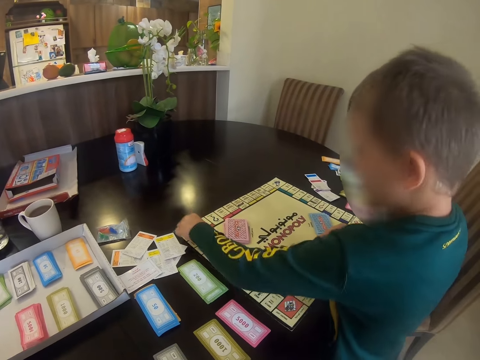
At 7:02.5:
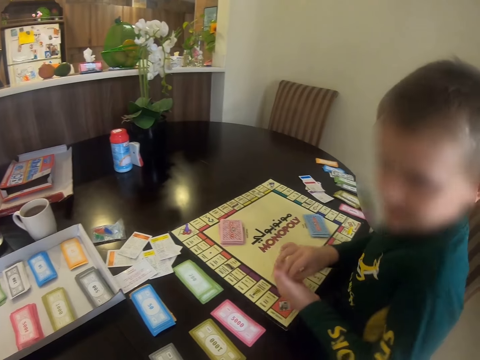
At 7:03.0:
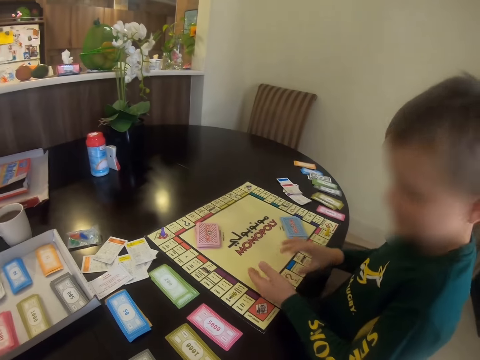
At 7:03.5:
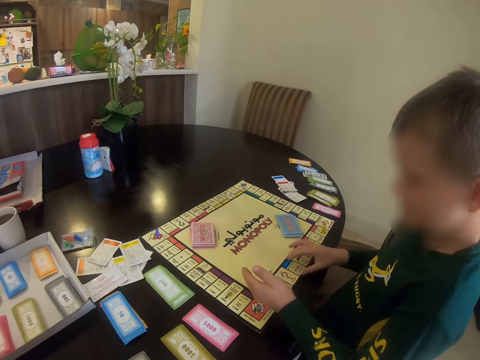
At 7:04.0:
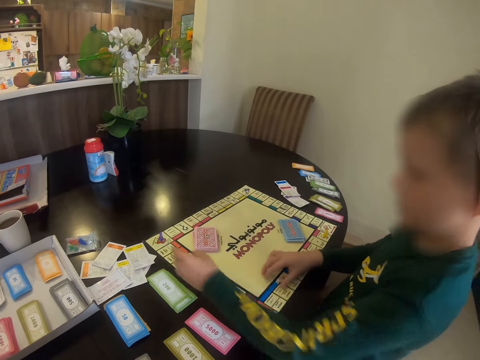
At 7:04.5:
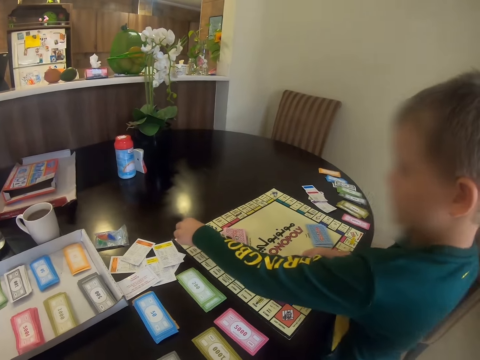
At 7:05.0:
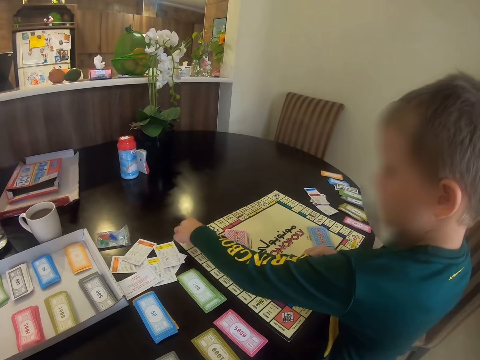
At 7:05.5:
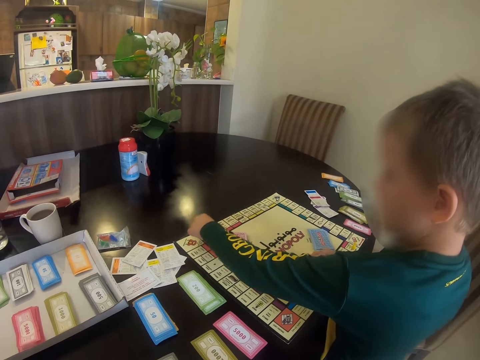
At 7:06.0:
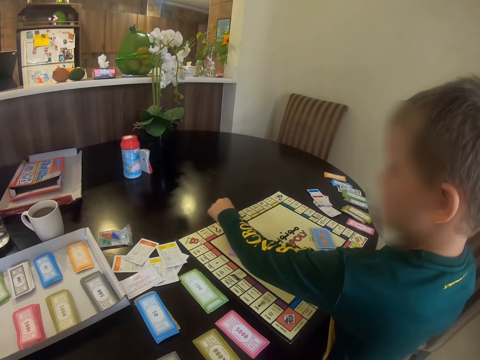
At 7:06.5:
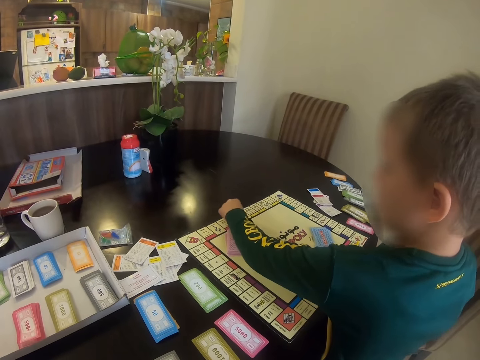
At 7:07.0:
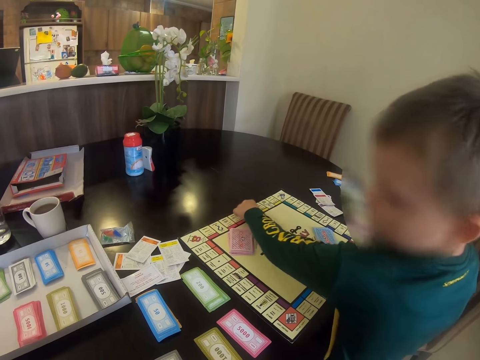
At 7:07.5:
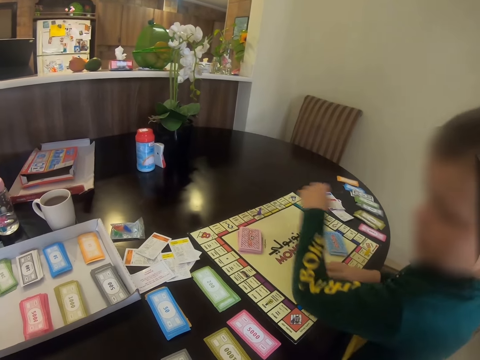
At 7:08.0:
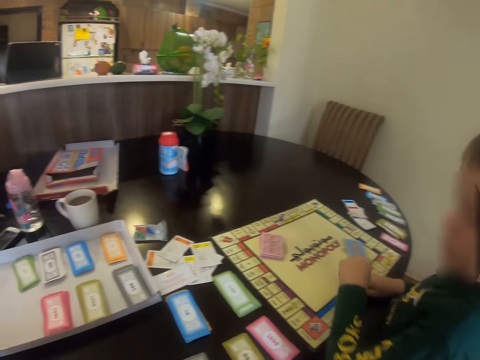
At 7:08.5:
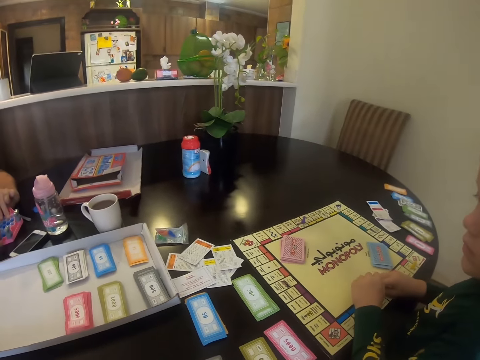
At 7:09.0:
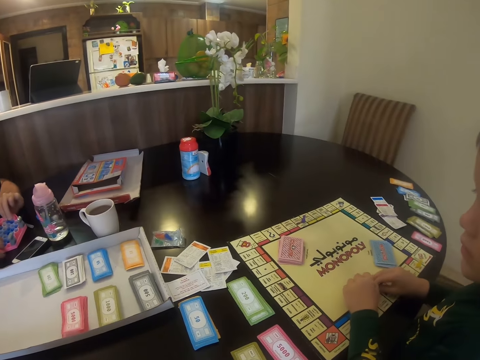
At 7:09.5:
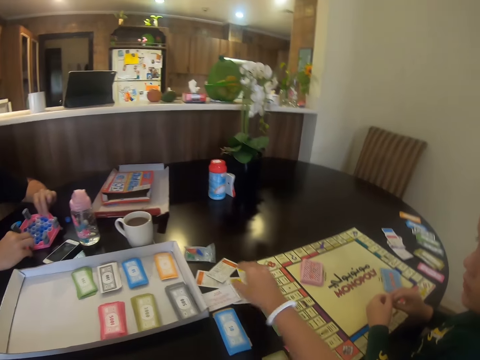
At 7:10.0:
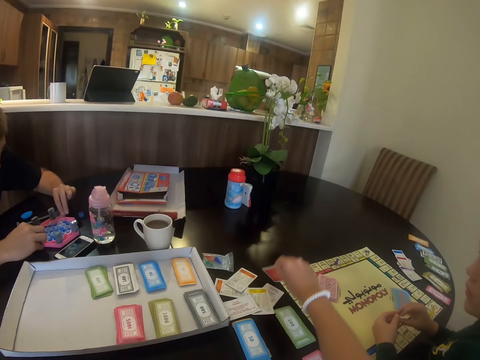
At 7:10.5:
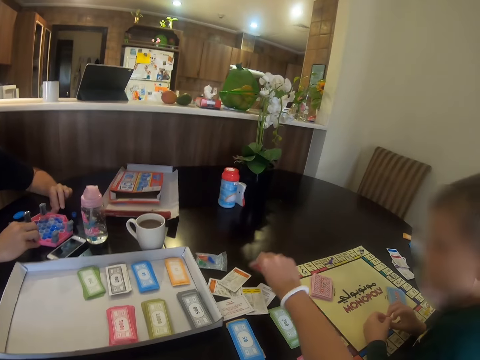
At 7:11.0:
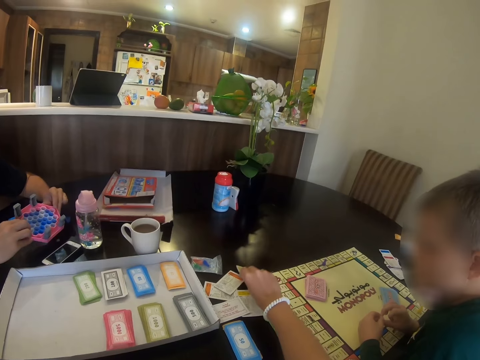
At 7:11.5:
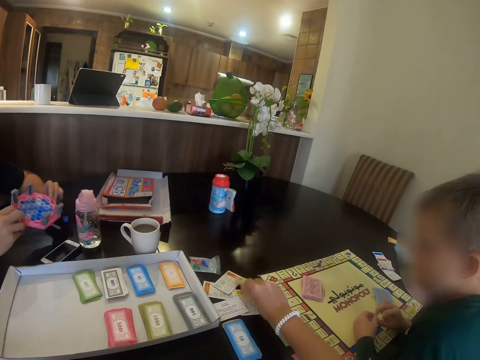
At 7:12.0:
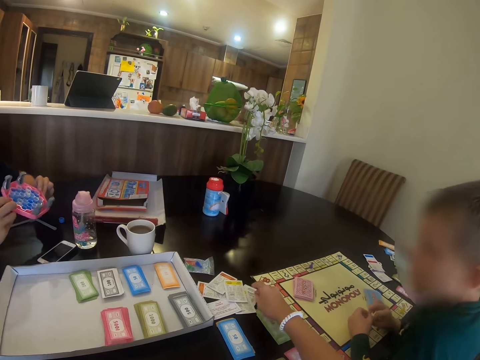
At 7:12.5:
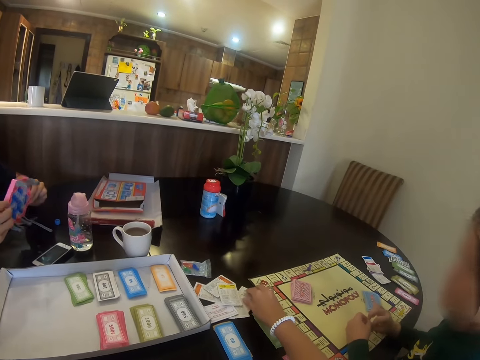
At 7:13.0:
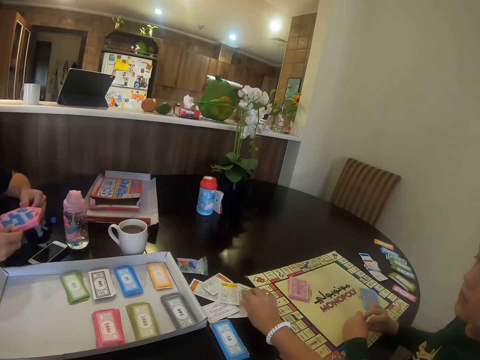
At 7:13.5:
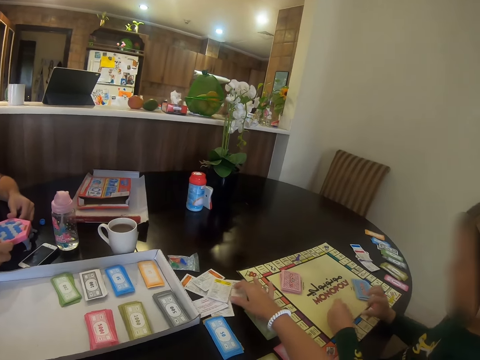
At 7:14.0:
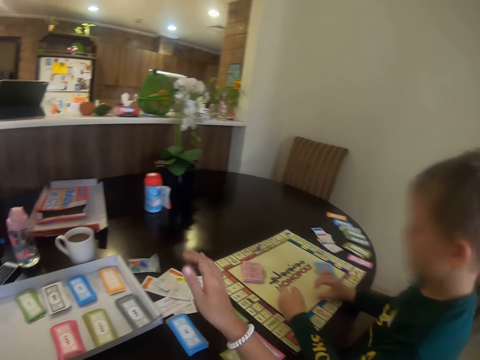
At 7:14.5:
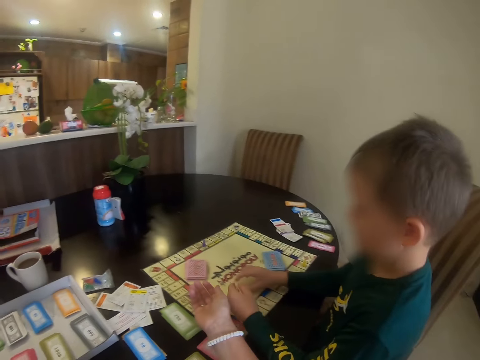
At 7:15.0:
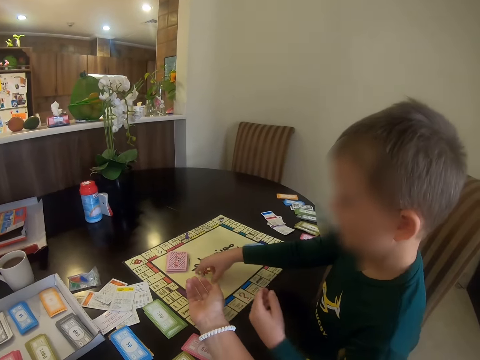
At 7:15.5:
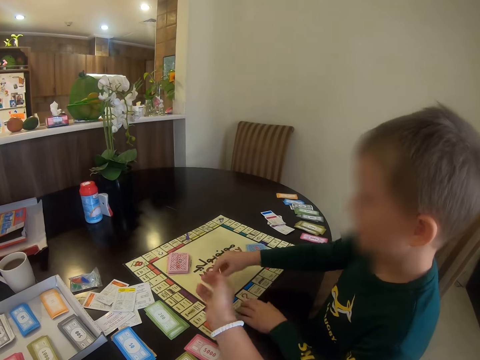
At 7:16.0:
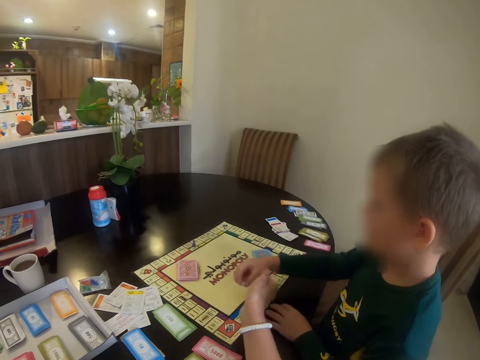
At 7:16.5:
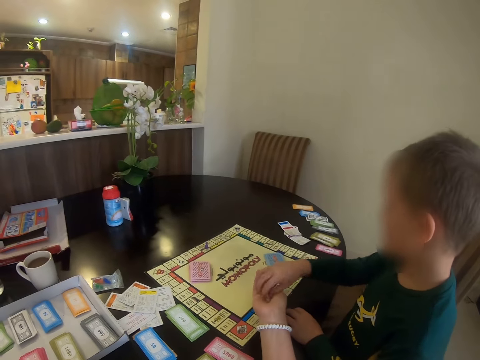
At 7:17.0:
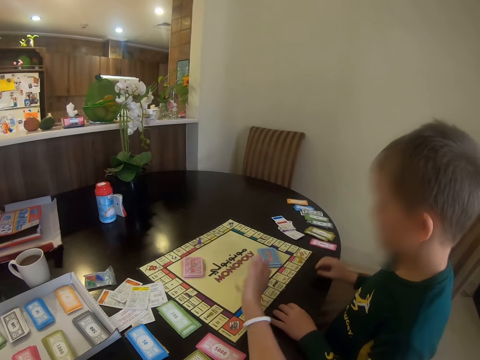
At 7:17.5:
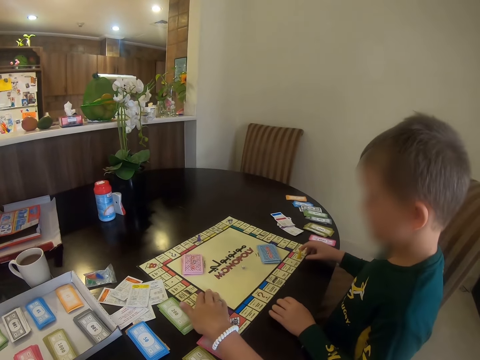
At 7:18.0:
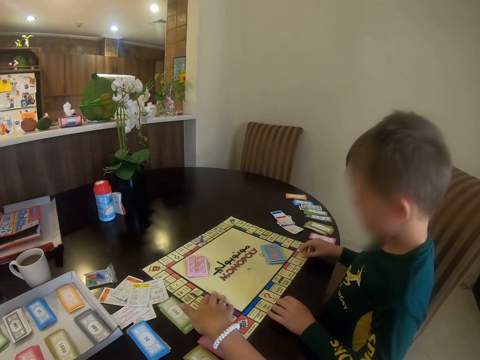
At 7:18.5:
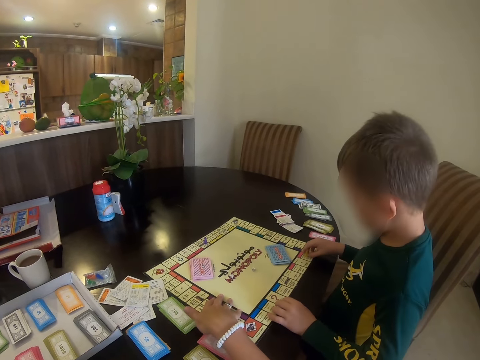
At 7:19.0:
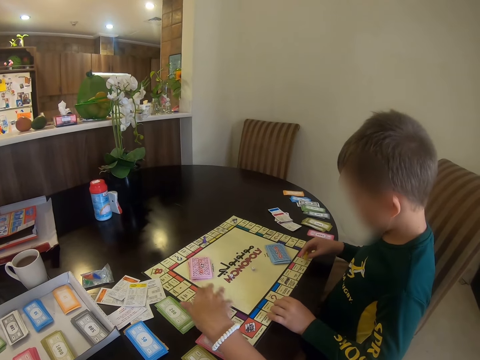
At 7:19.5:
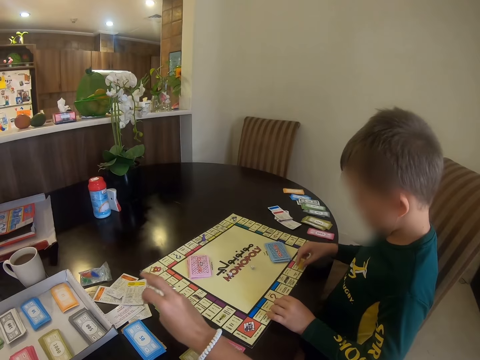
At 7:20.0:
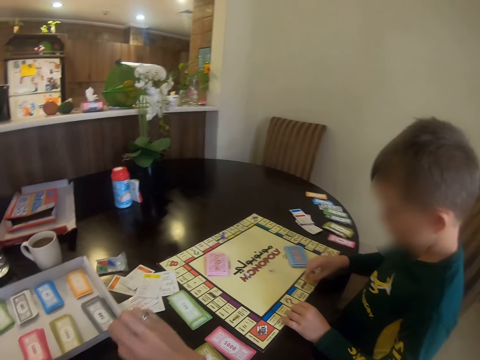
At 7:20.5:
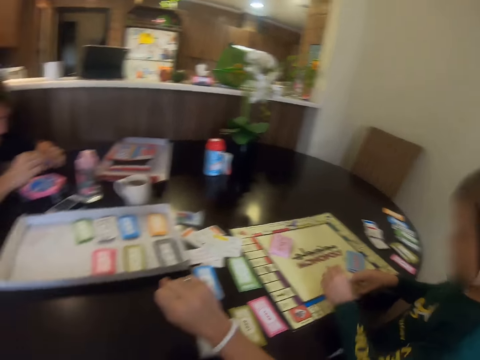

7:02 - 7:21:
A person moves the meeples in the board. The camera wearer pours the meeples in the board. They move the meeples in the board. They pick a card. They place the card down. The person hands a meeple to the camera wearer. The camera wearer places the meeple.

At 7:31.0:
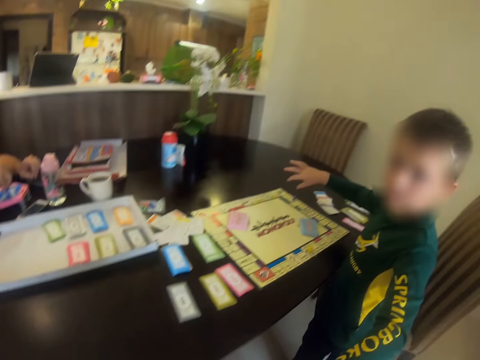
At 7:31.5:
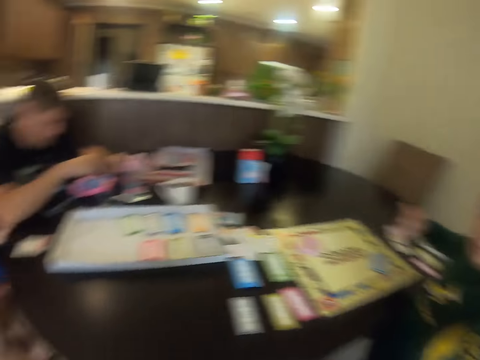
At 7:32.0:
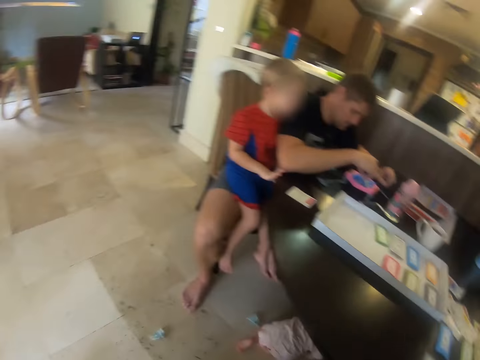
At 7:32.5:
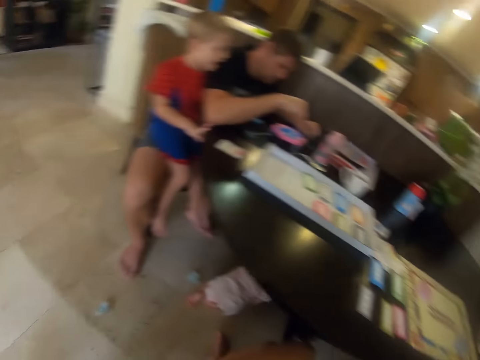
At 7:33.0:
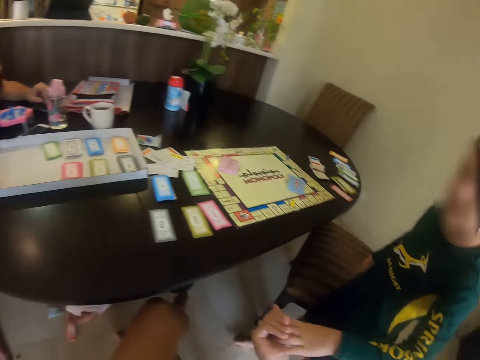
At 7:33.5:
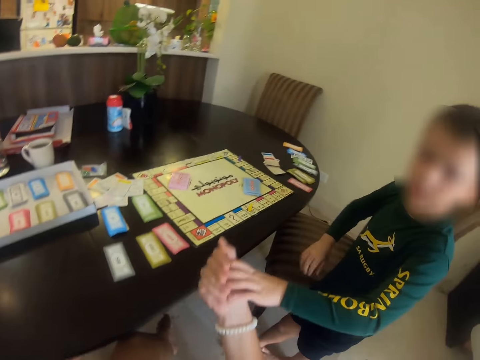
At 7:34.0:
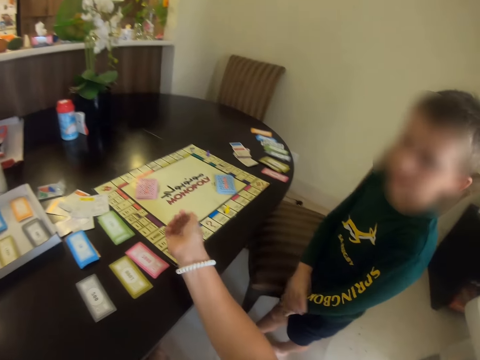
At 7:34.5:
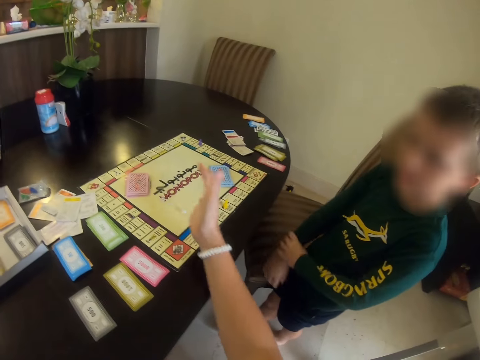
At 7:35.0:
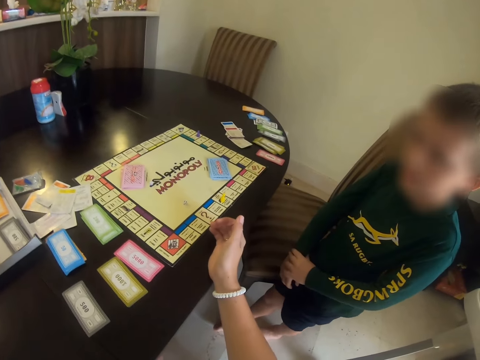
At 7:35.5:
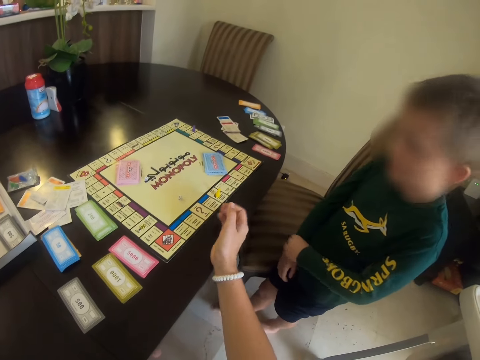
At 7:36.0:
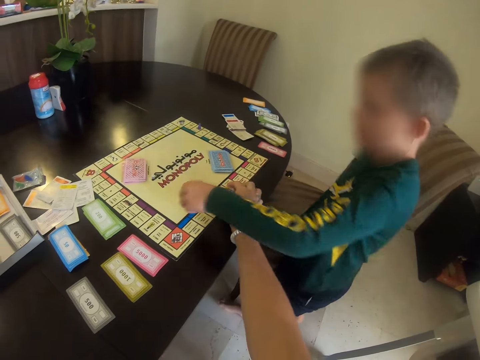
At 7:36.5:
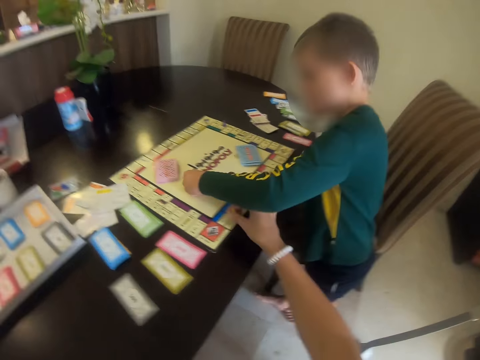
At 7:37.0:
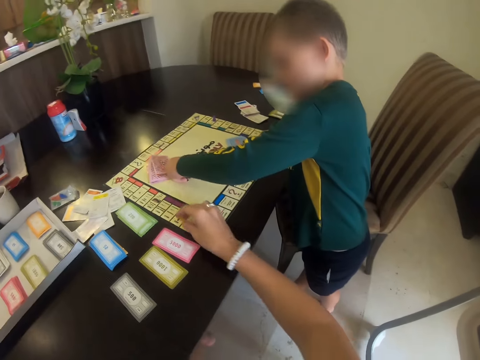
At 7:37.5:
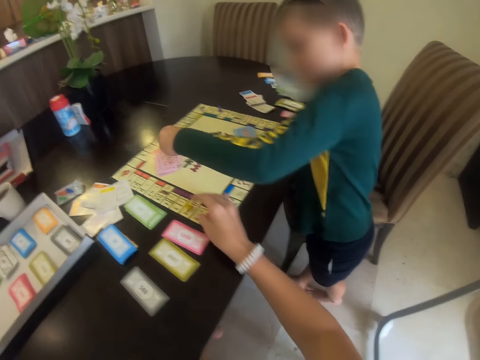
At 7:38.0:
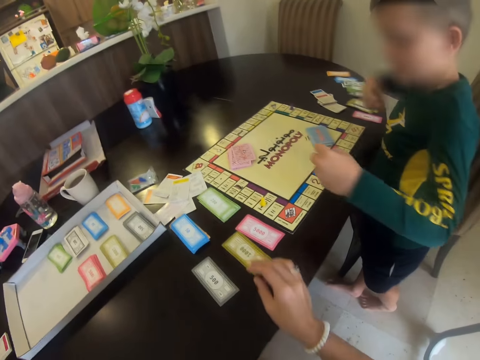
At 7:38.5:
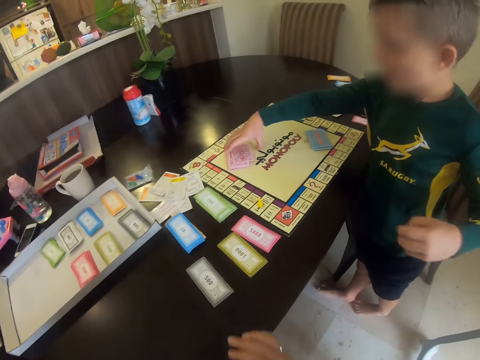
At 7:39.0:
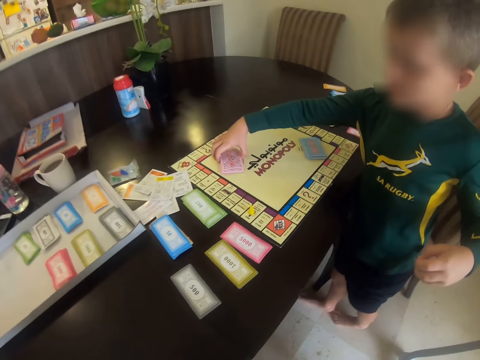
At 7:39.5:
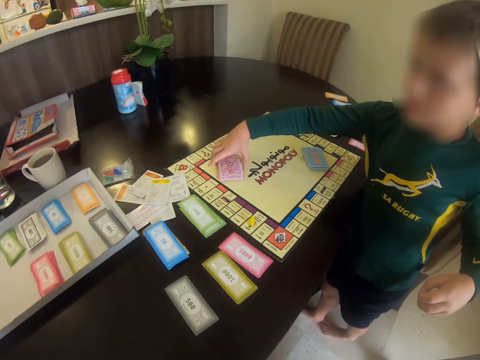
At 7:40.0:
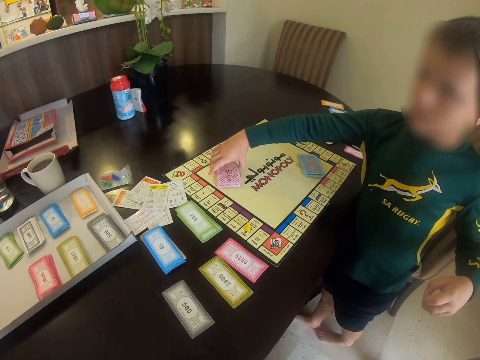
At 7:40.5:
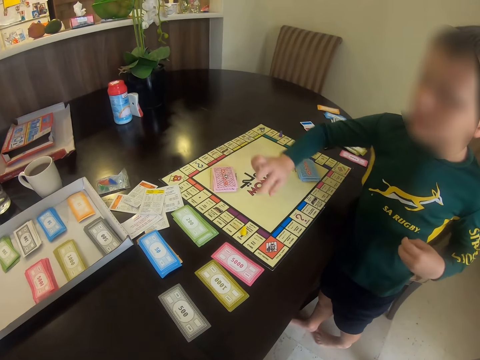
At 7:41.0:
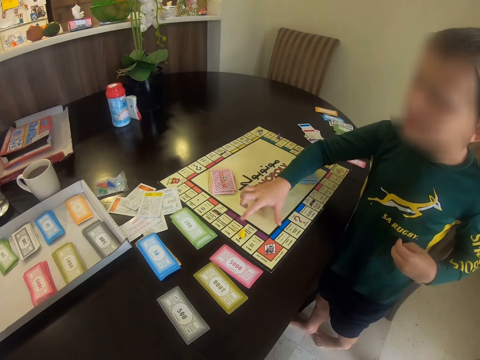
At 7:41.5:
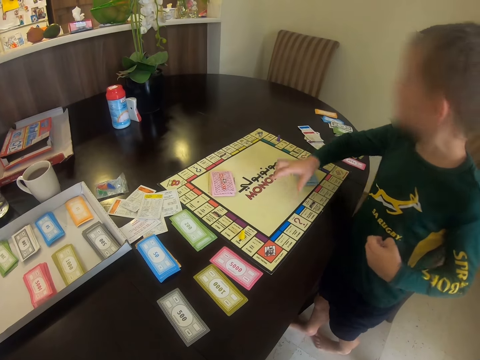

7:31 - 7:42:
A person hands a meeple to the camera wearer. The camera wearer puts the meeple in the board. The person moves the meeple in the board. The camera wearer moves the meeple in the board. The person picks the cards.
